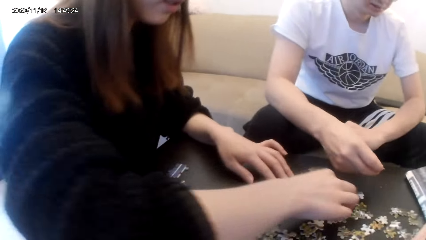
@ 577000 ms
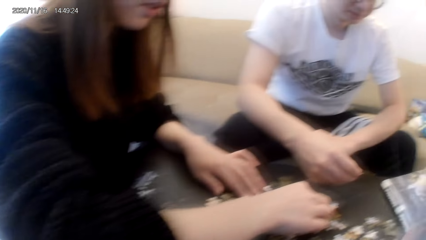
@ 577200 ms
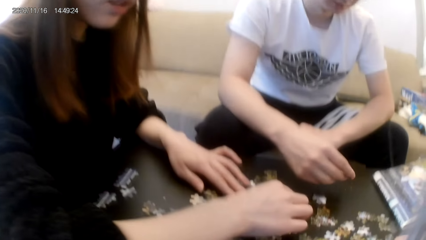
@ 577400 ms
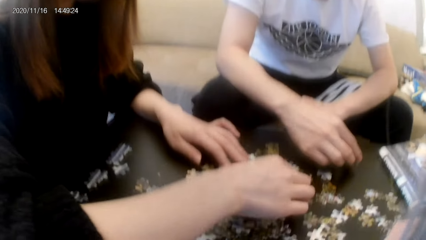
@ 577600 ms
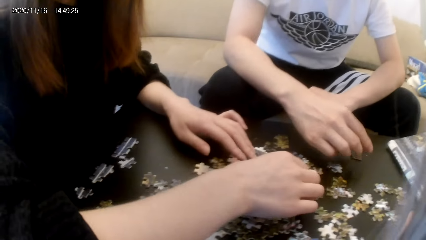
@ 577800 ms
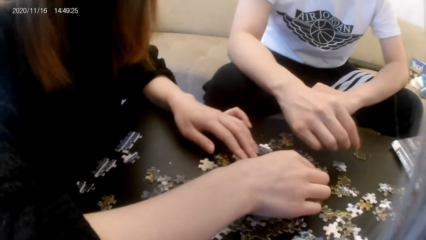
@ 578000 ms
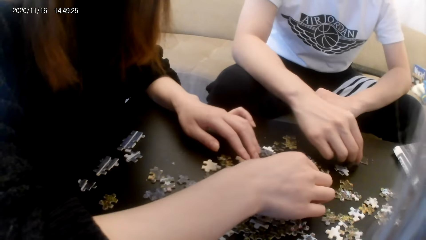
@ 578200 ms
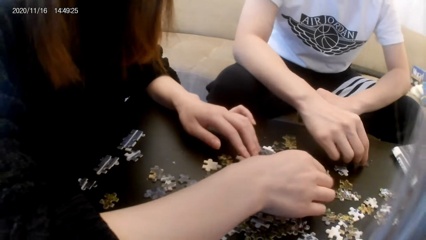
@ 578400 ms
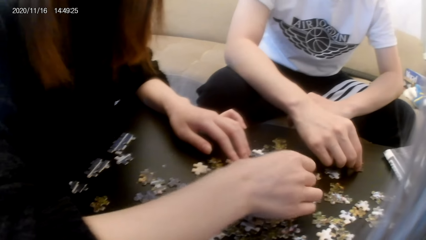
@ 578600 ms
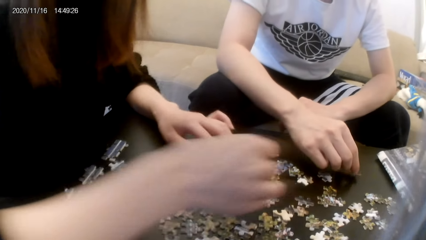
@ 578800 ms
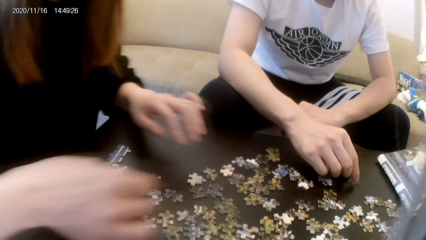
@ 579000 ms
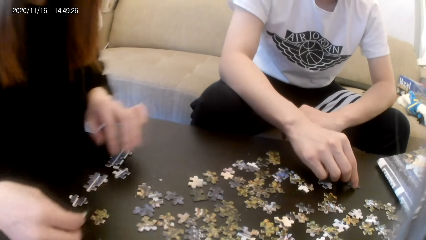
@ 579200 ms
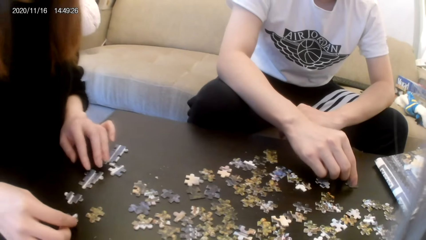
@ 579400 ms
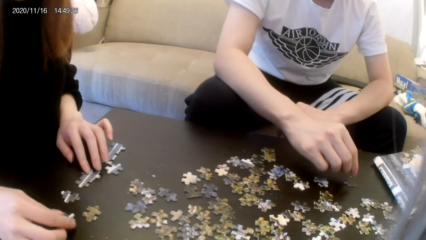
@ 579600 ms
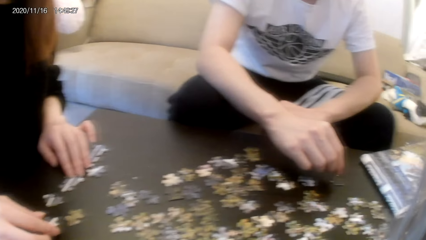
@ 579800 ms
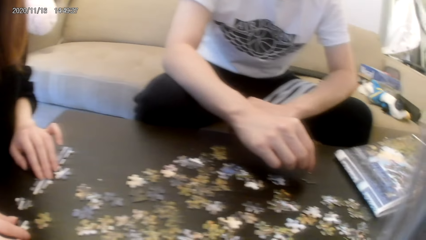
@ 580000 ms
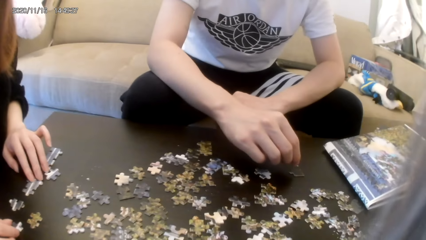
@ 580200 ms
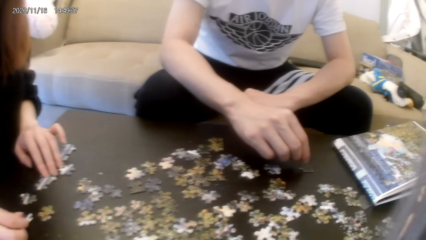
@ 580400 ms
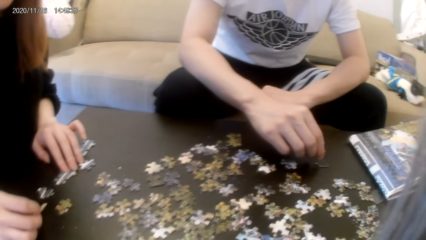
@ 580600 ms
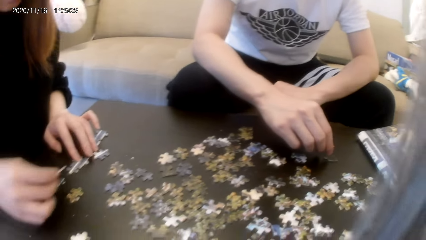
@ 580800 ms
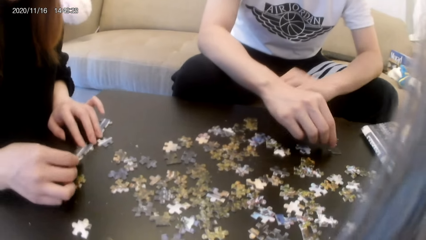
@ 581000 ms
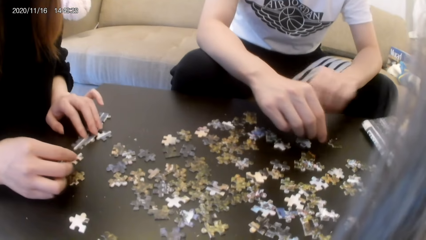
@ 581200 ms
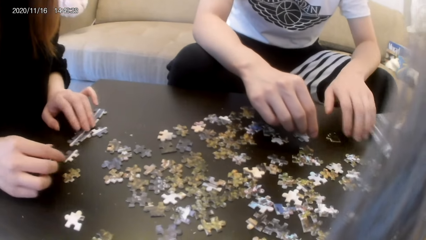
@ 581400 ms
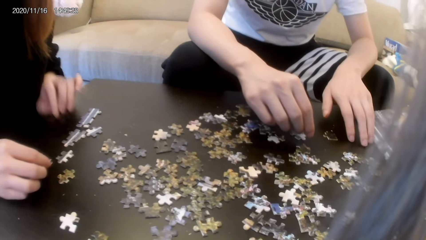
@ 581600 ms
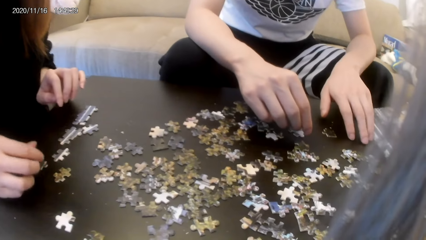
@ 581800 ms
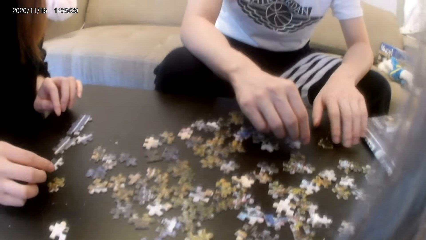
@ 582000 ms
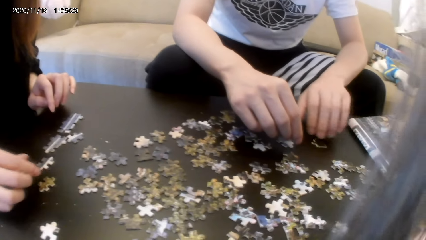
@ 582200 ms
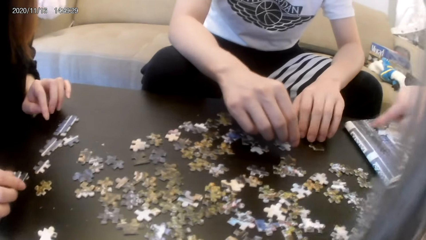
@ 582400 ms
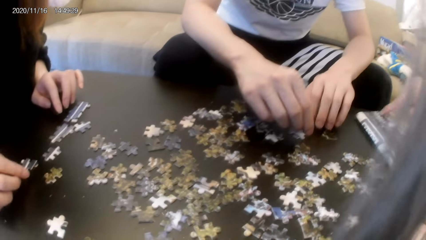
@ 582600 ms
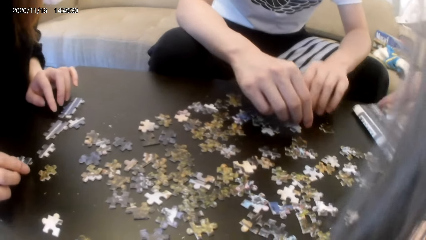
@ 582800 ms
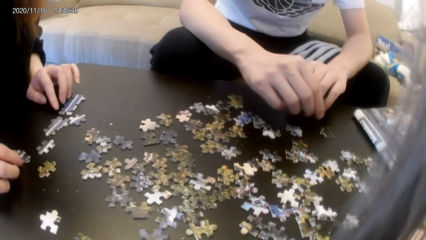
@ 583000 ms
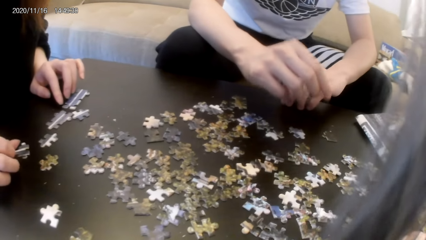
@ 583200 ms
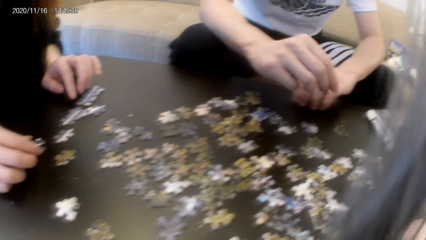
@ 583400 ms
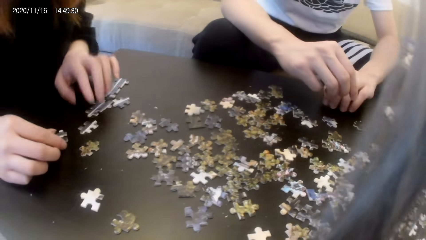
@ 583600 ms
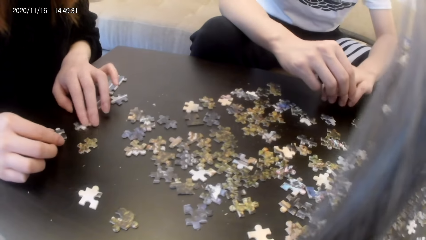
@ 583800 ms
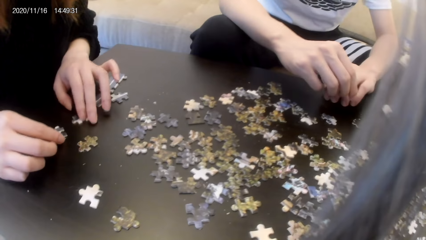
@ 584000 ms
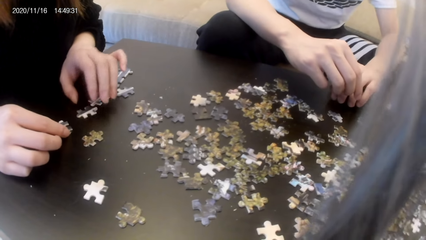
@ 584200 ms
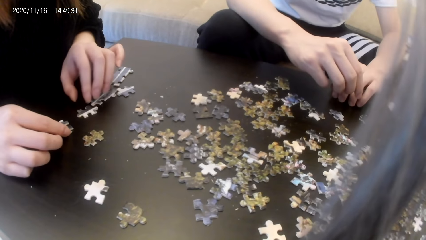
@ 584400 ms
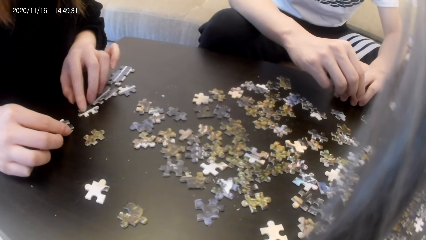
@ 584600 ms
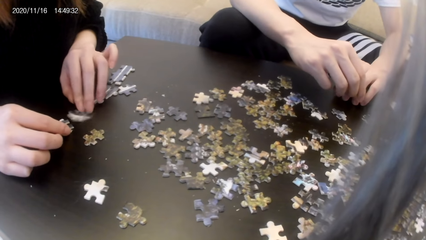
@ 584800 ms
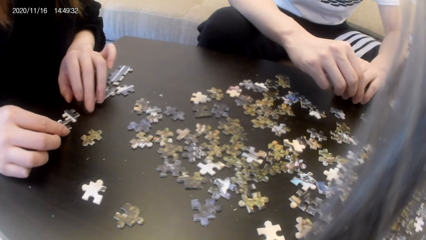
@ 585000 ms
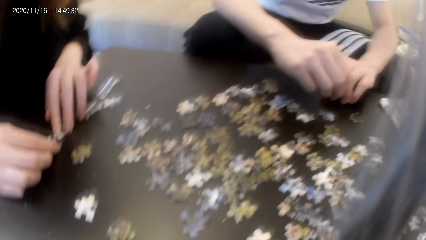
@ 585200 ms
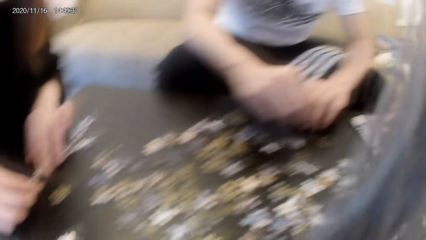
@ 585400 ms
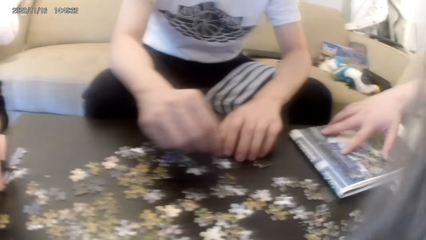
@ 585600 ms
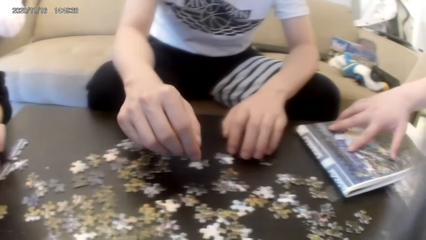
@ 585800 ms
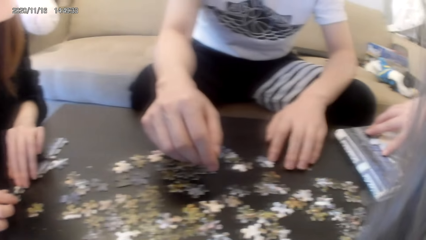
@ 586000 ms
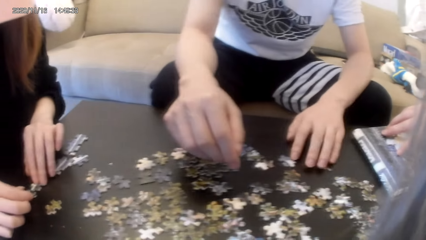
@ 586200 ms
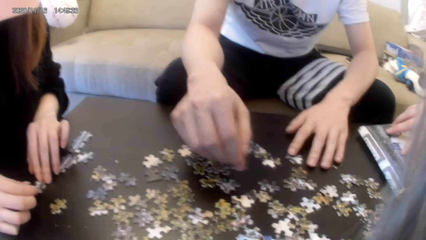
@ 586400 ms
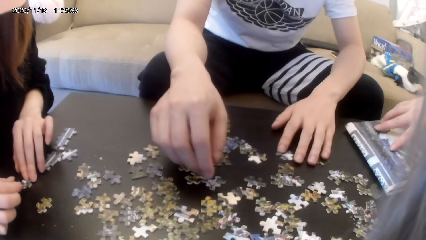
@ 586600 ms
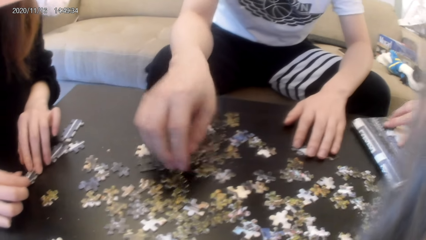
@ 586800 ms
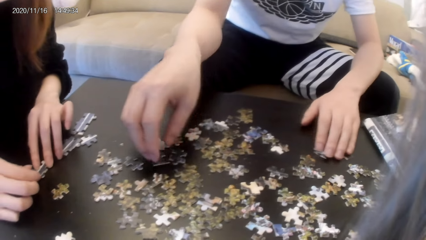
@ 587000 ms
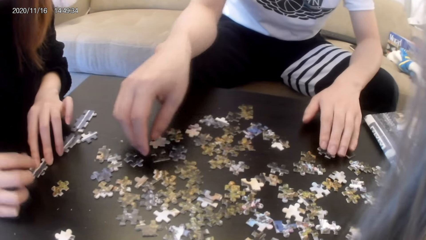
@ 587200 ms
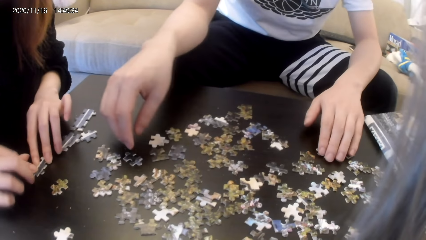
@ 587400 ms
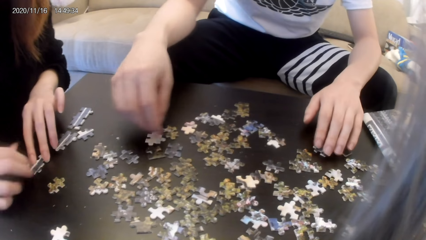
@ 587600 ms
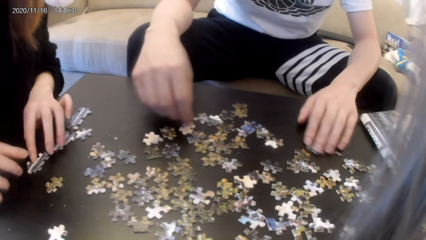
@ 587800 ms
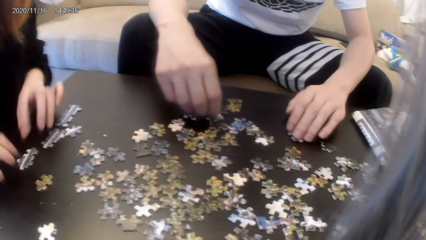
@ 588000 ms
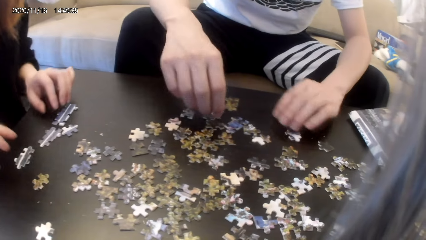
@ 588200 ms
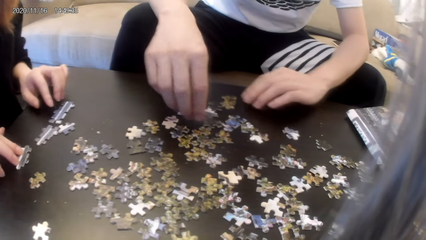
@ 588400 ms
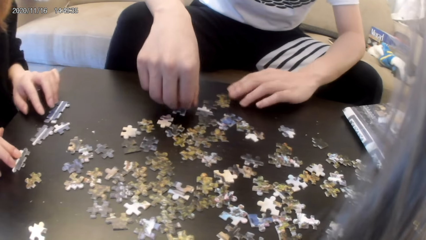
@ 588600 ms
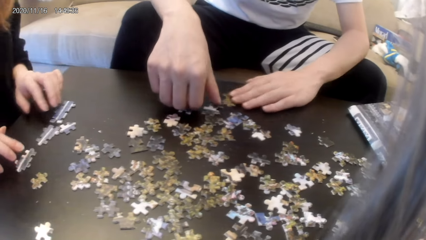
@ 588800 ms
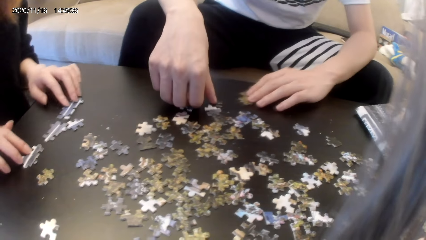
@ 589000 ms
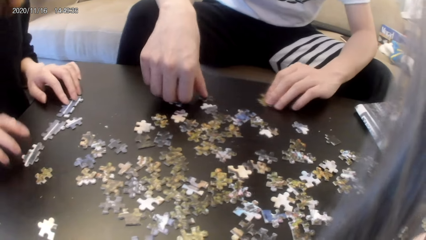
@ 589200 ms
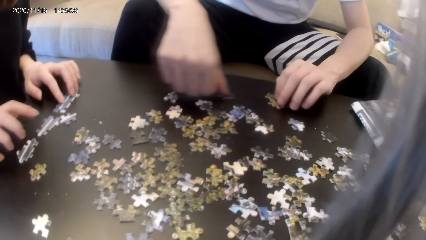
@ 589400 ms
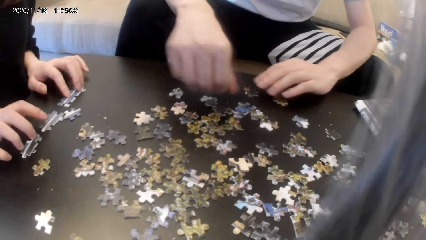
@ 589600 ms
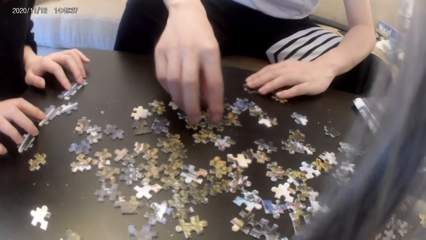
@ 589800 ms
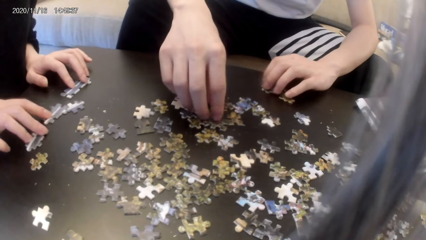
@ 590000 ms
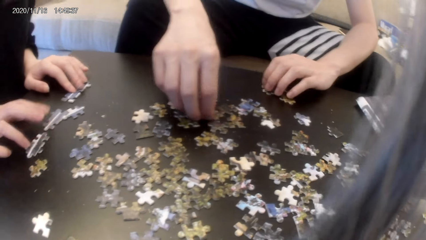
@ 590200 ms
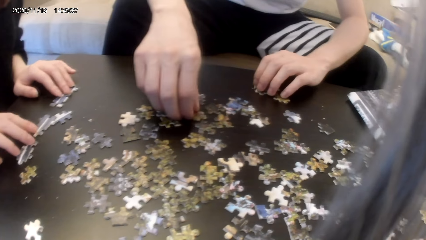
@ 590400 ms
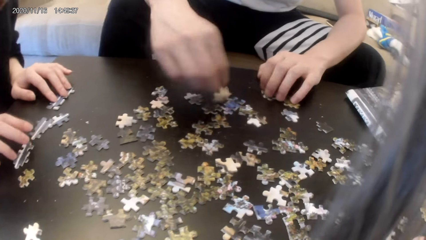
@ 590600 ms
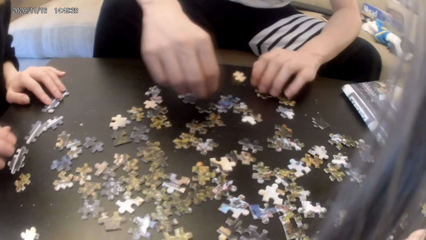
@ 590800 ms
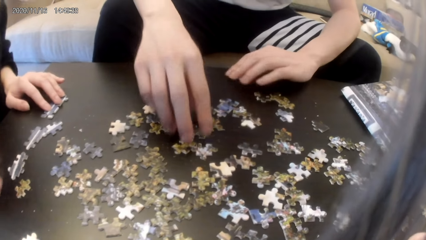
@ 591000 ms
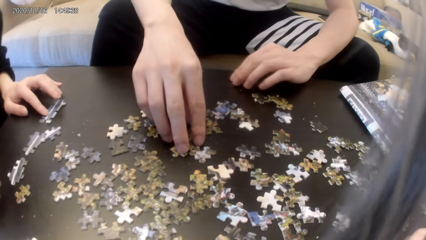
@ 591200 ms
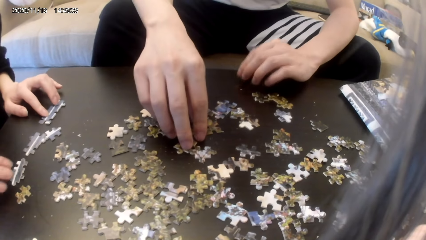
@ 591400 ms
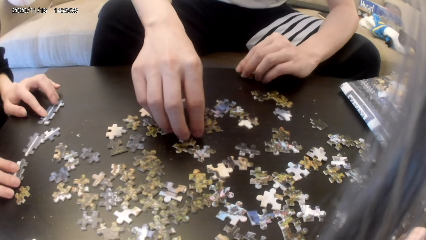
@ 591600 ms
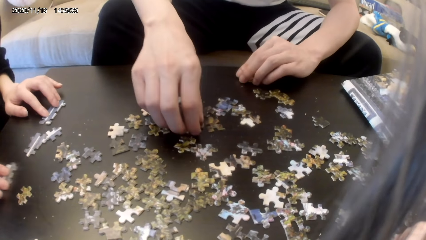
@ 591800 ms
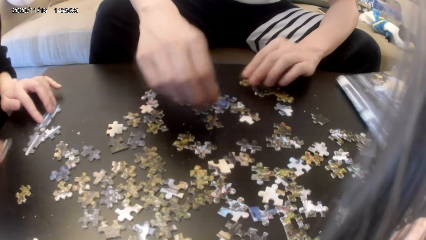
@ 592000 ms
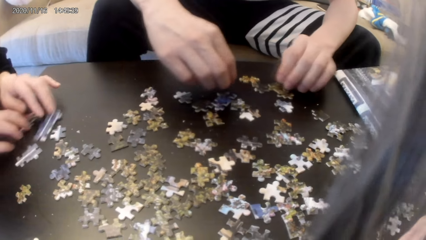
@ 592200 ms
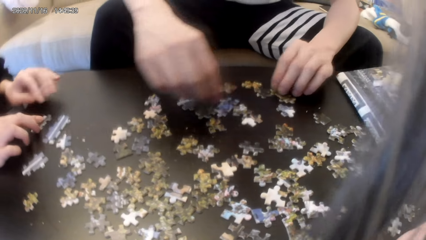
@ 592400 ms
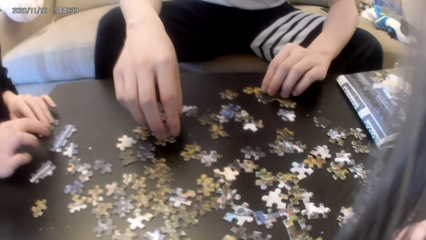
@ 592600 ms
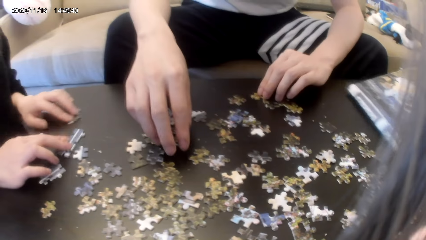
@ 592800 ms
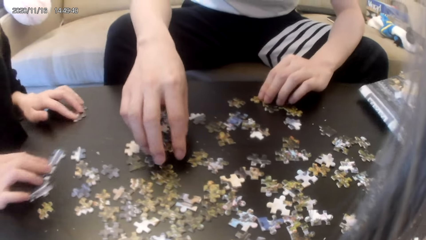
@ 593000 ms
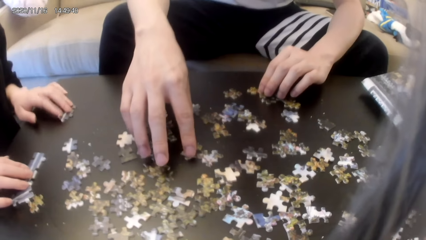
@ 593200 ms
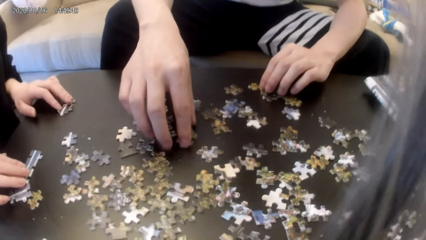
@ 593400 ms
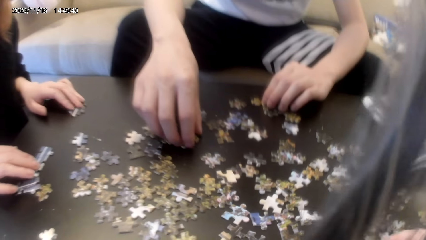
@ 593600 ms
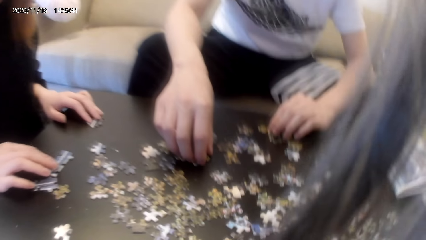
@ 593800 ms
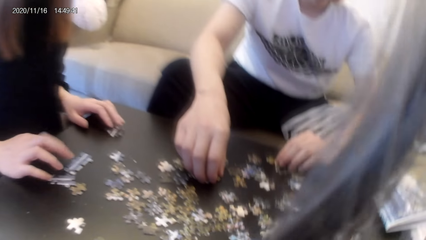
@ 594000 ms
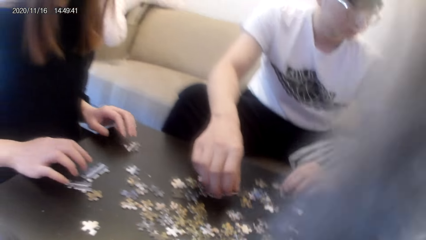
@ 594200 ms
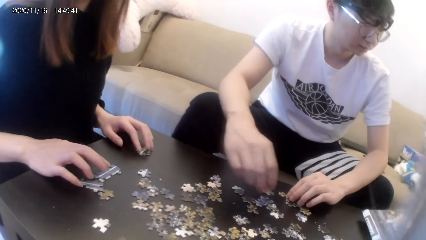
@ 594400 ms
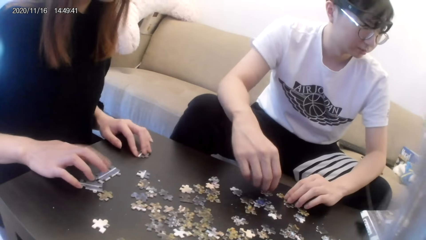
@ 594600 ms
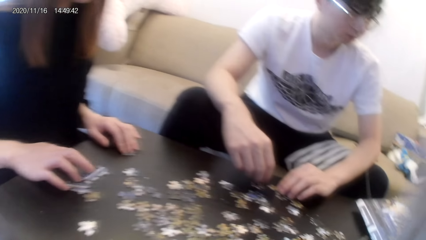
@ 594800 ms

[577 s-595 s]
A person and another person search for puzzles. The first person and the other person join the puzzles. The other person moves the puzzles on the table. The first person and the other person move the puzzles on the table.
